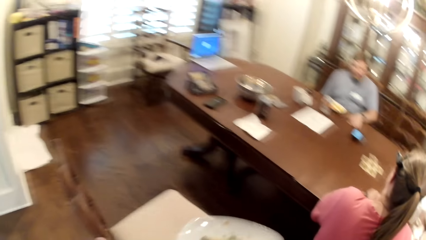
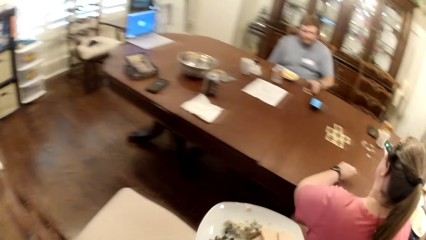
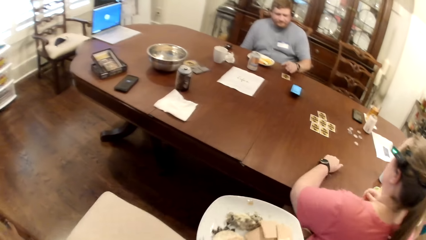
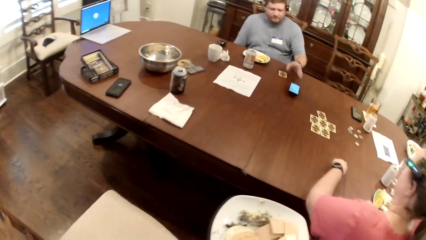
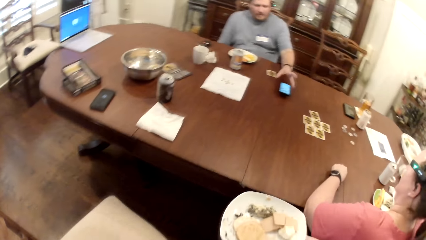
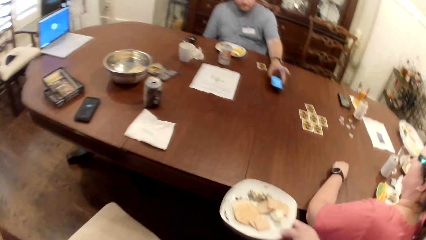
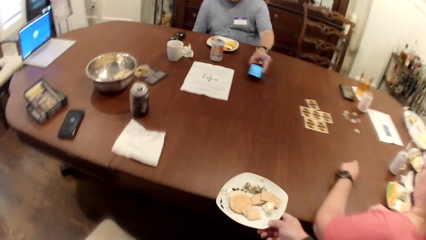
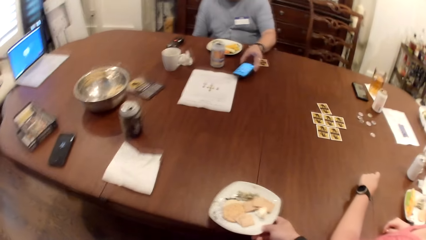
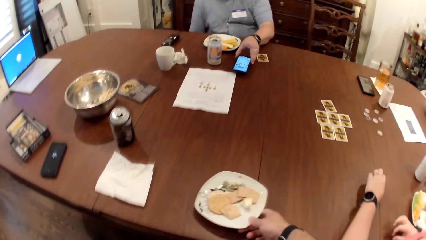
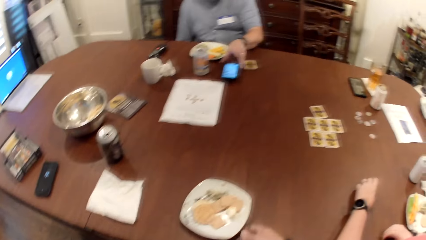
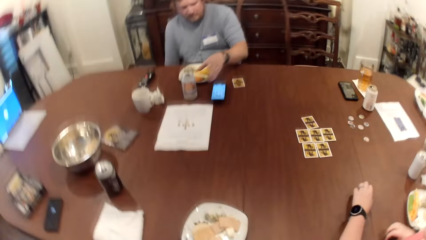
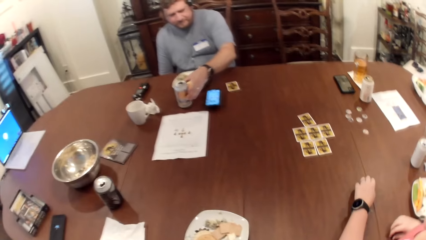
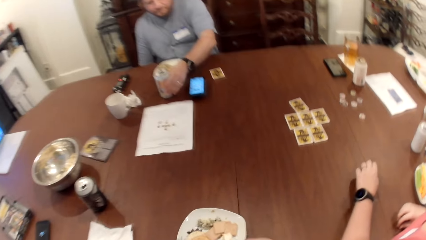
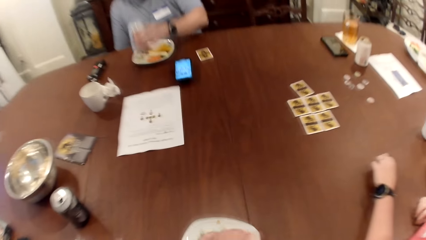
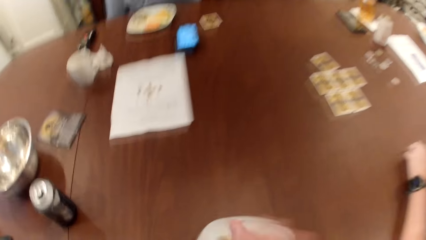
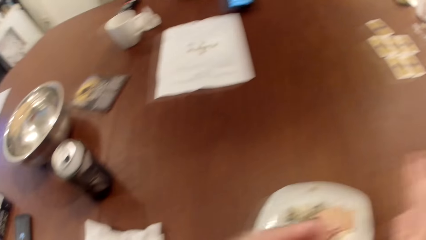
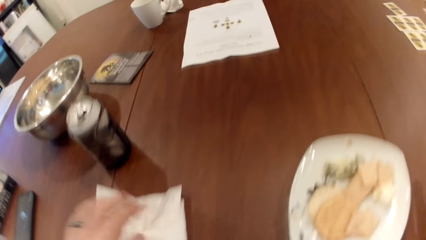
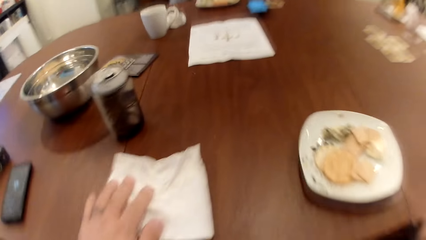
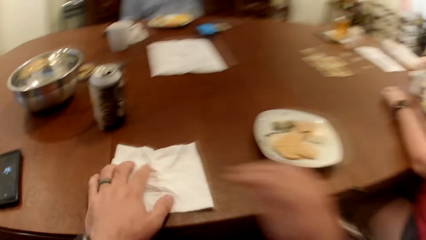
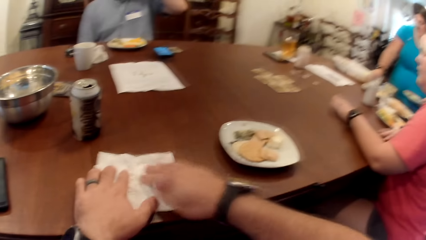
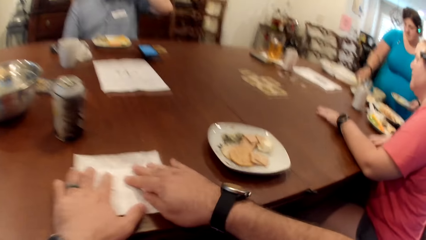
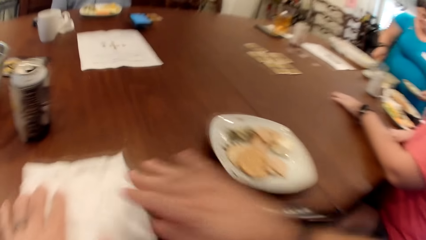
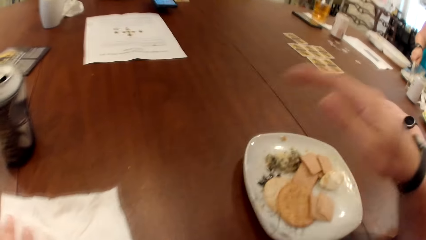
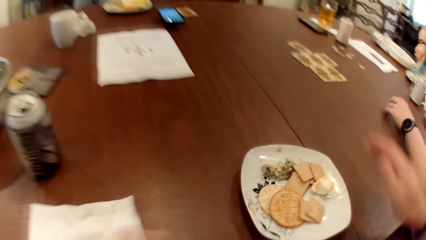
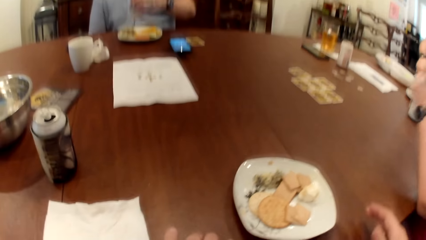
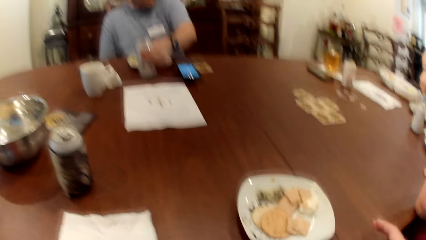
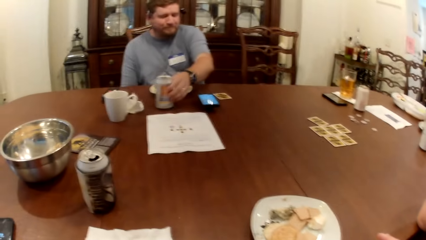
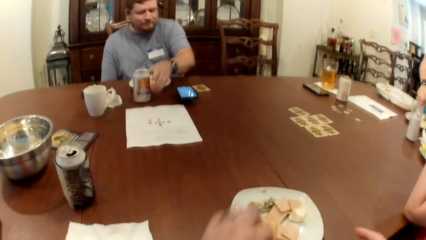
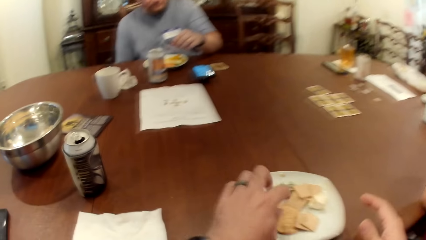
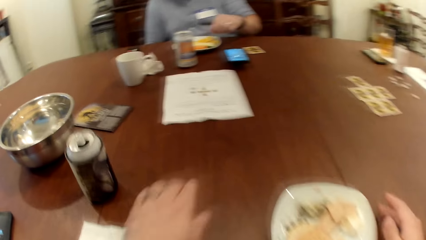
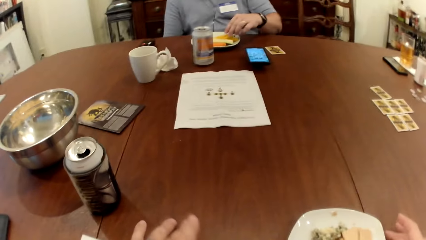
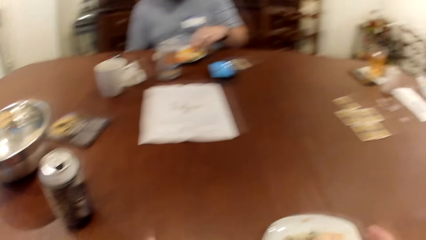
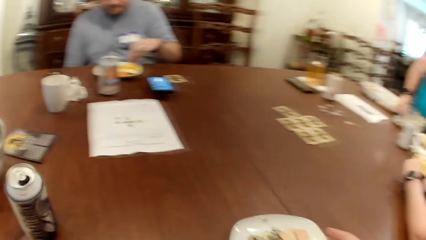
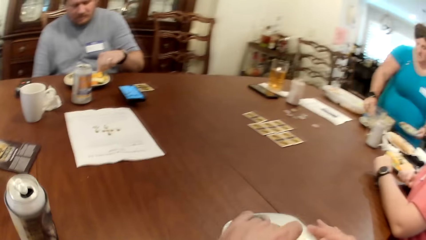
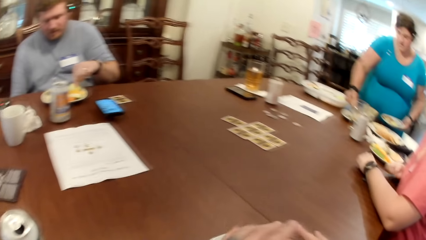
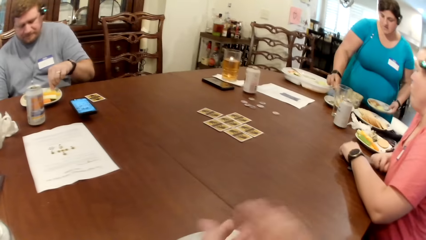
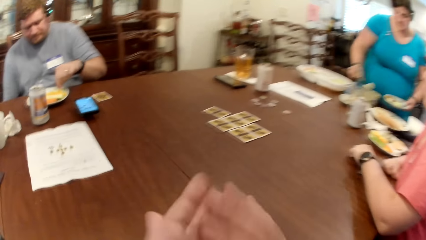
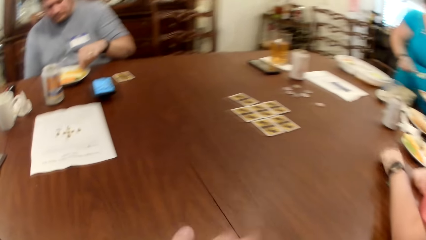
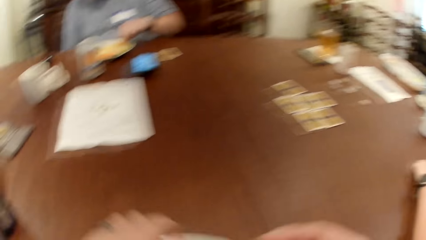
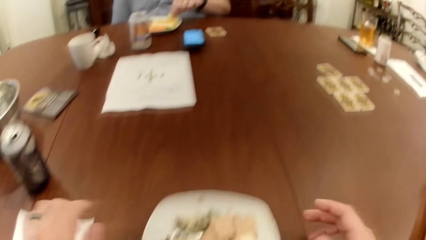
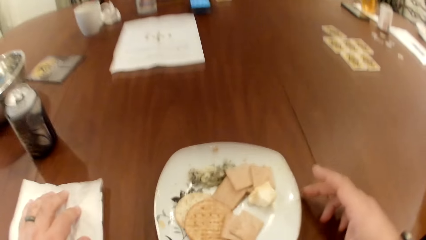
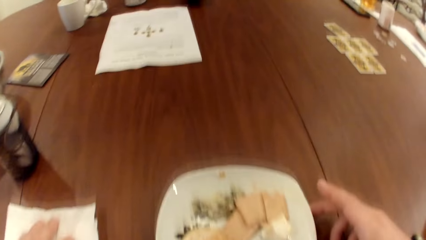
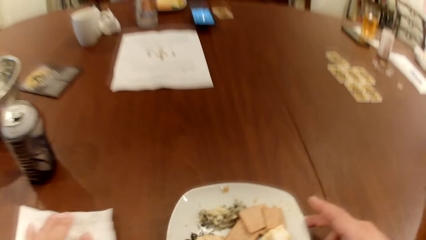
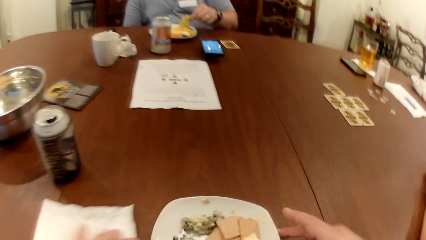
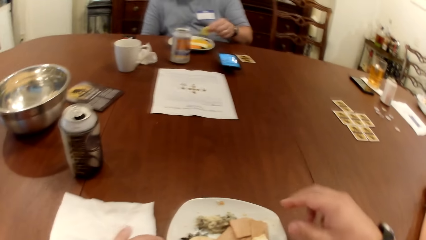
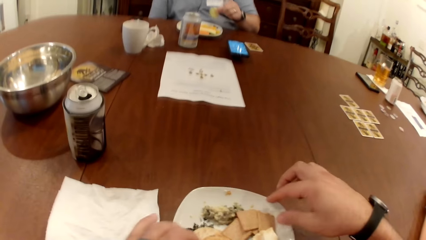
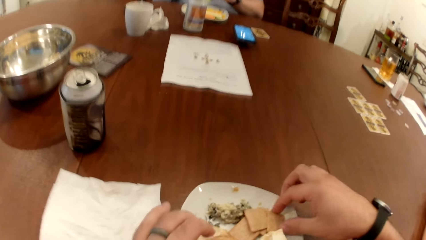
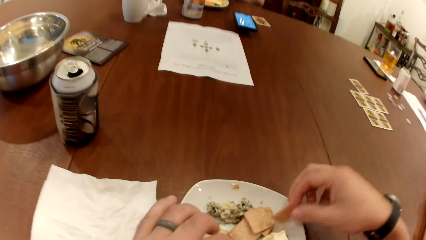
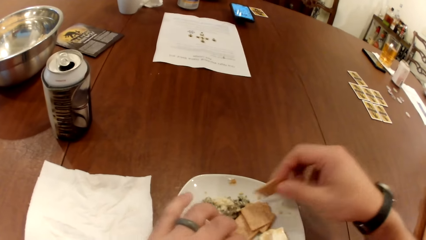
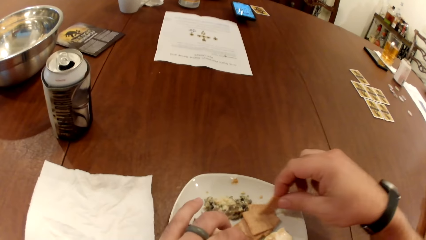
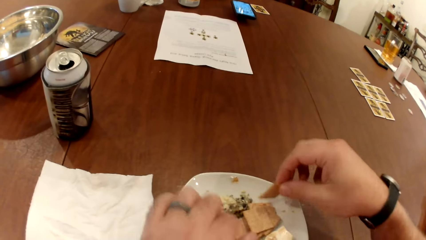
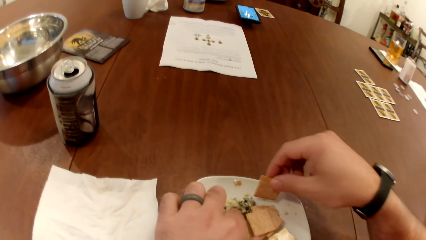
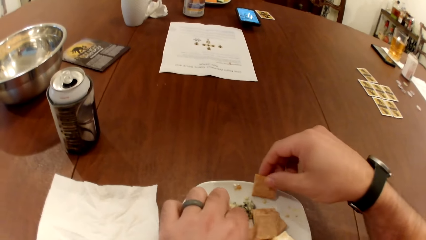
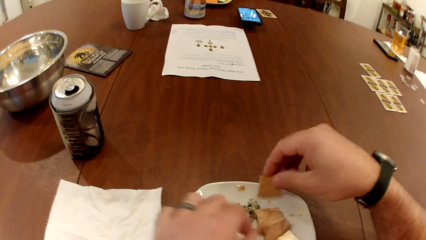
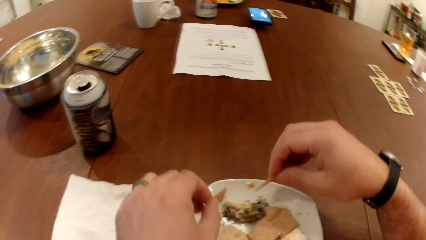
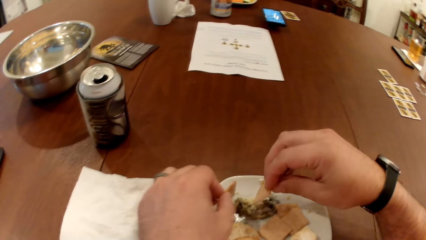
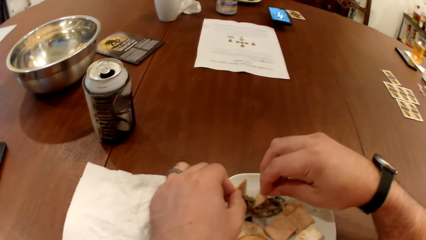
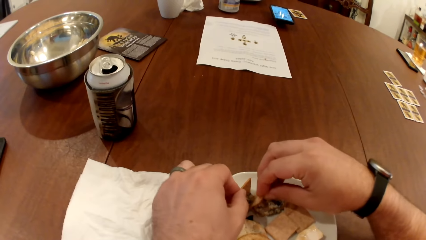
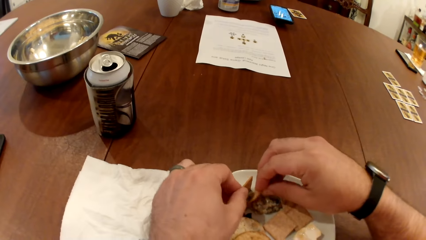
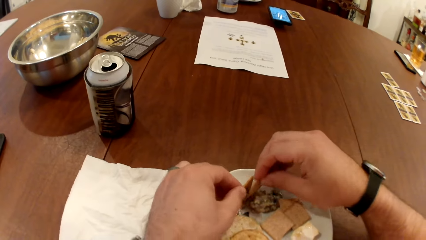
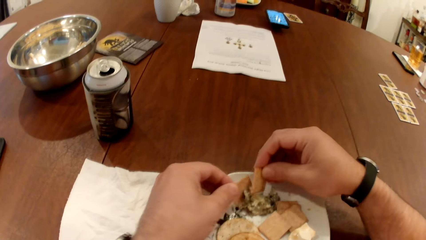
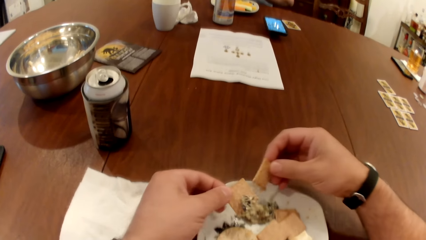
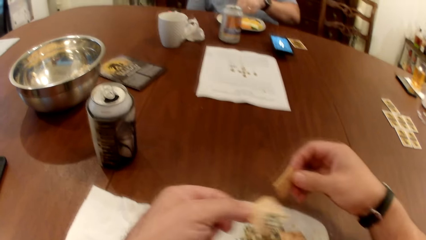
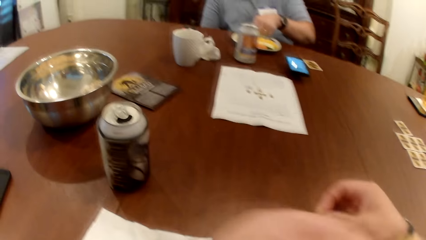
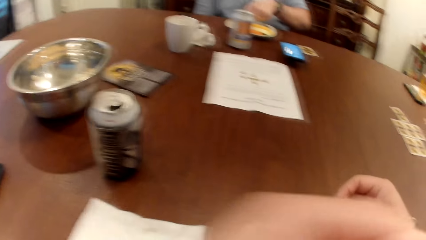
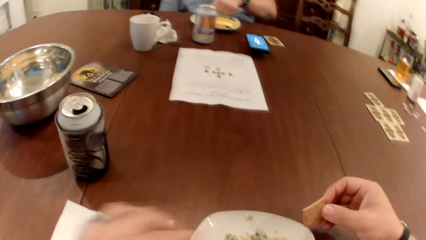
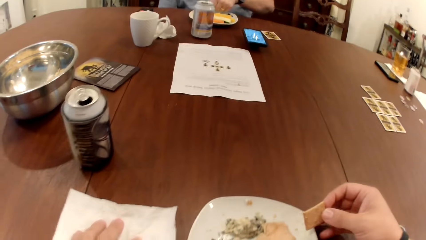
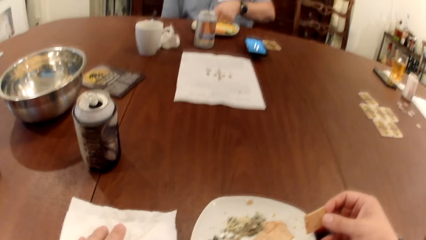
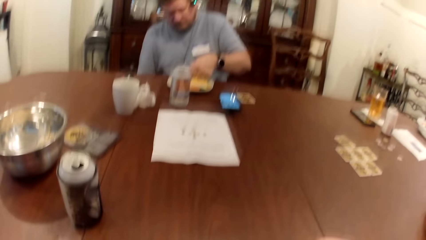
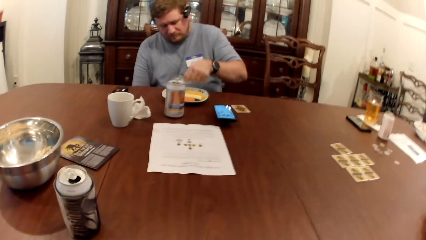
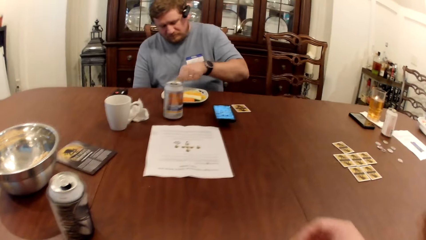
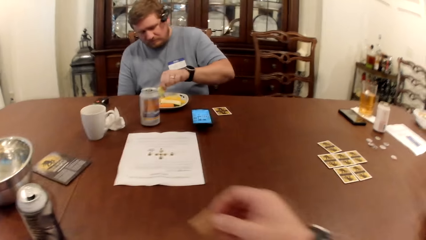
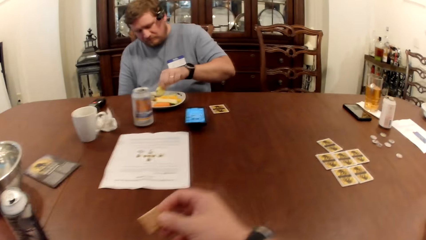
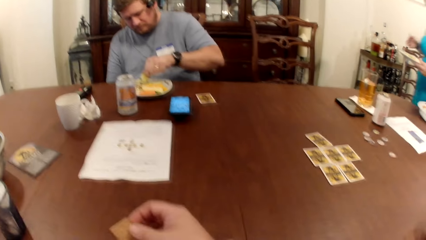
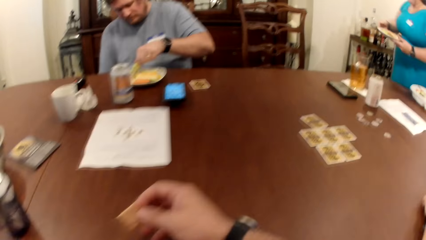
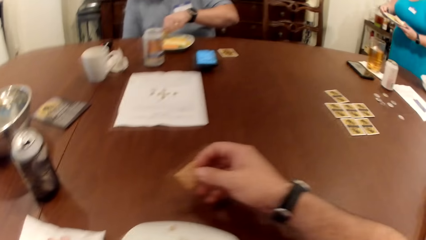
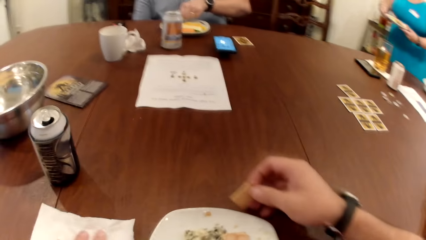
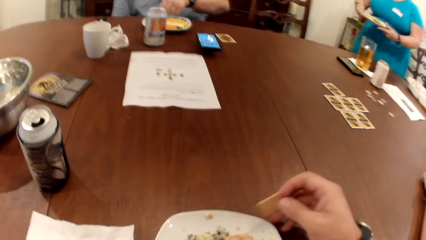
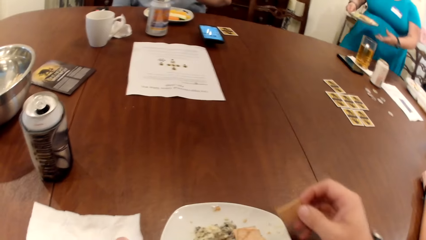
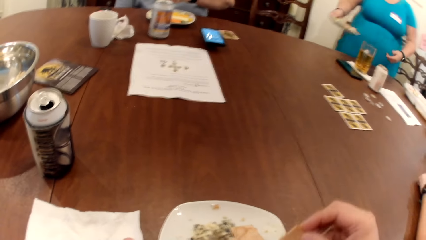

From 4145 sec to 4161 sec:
The camera wearer moves a chair with his left hand. The man moves the phone on the table with his left hand. The camera wearer drops the plate in his right hand on the table. The woman taps her hands on the table. The man lifts the can or glass on the table with his left hand. The woman converses with the camera wearer, the man and another woman. The camera wearer rests his left hand on the tissue on the table. He wipes his right hand on the tissue. The man drops the can in his left hand on the table. The camera wearer touches the biscuit on her plate with his left hand. The man lifts food on his plate with his left hand. The first woman taps her hands on the table. The camera wearer rubs his hands together. The other woman lifts food with the spoon in her right hand. The camera wearer rests his left hand on the tissue on the table. He moves his plate with his right hand. He lifts a piece of biscuit in his plate with his right hand. He lifts a piece of biscuit in his plate with his left hand. He dips the piece of biscuit in his hands into the sauce on his plate. He eats the piece of biscuit in his left hand. He moves the tissue on the table with his left hand. The other woman passes the plate in her left hand to her right hand.
